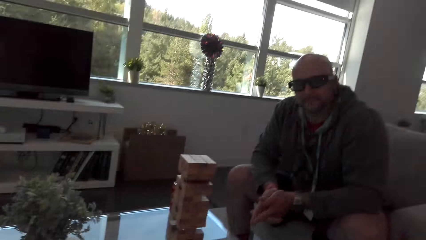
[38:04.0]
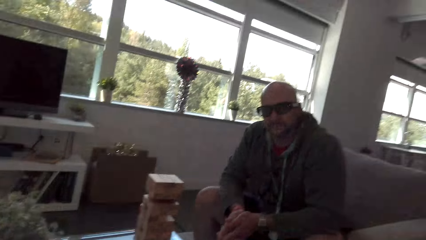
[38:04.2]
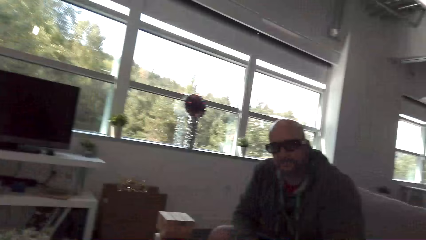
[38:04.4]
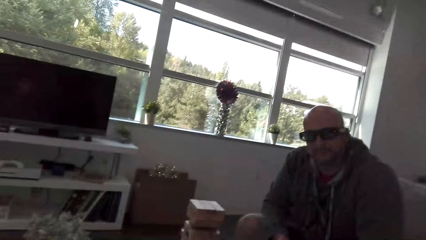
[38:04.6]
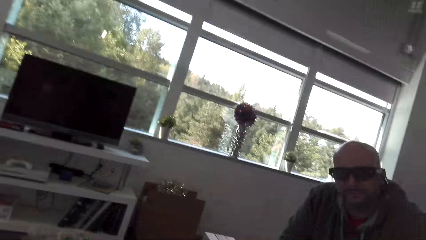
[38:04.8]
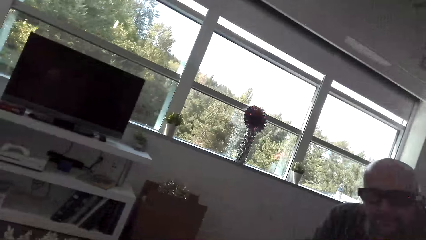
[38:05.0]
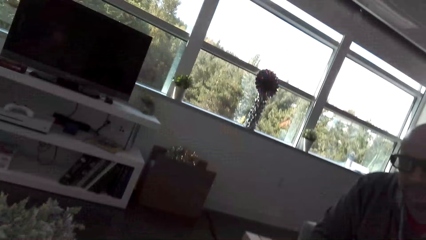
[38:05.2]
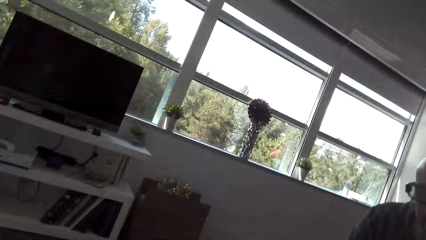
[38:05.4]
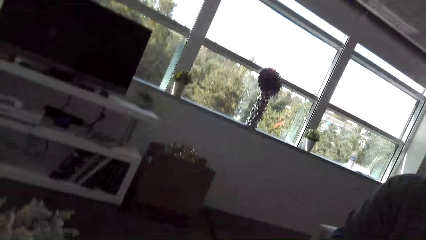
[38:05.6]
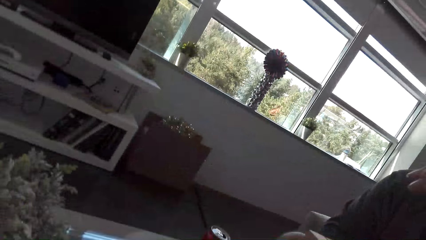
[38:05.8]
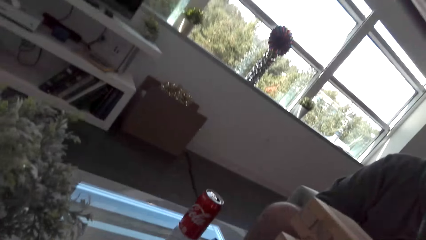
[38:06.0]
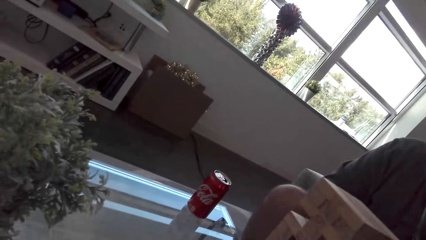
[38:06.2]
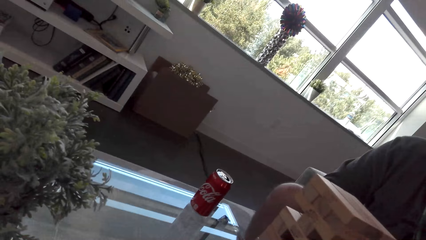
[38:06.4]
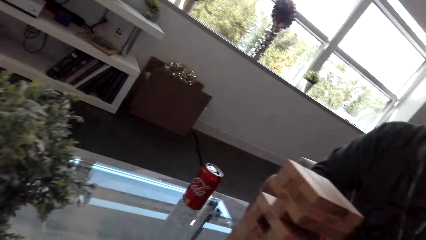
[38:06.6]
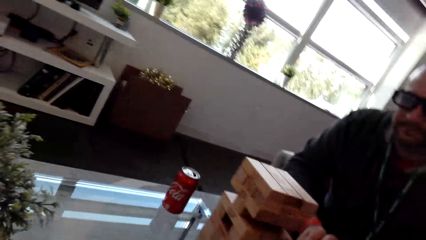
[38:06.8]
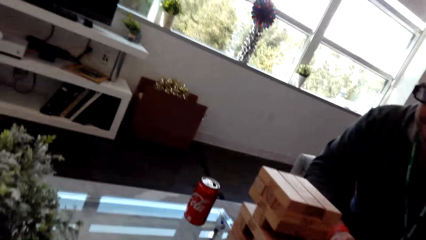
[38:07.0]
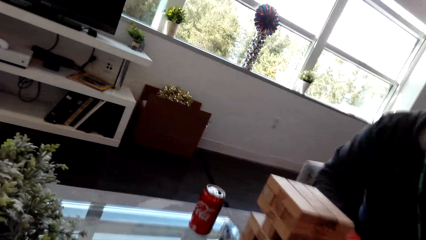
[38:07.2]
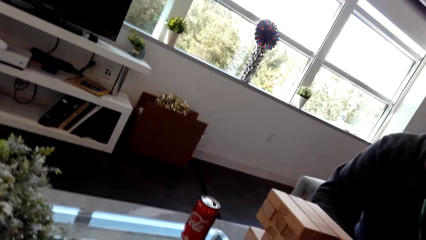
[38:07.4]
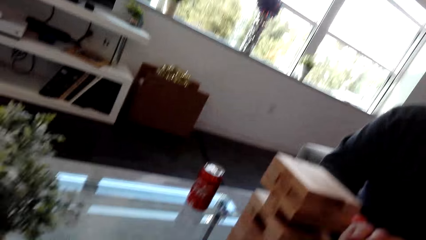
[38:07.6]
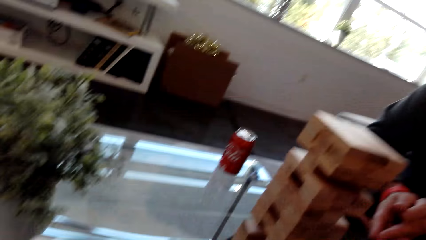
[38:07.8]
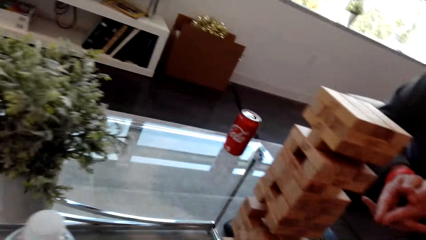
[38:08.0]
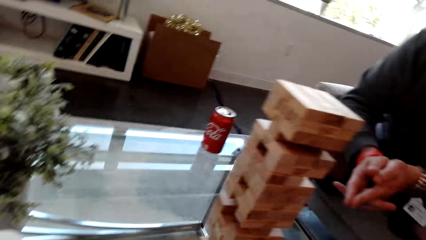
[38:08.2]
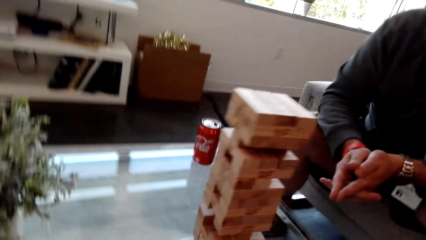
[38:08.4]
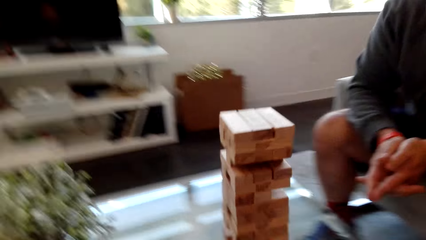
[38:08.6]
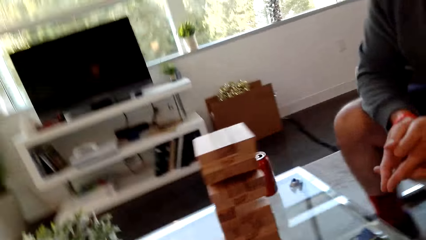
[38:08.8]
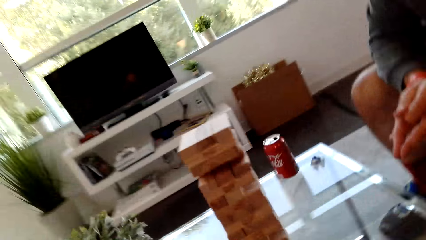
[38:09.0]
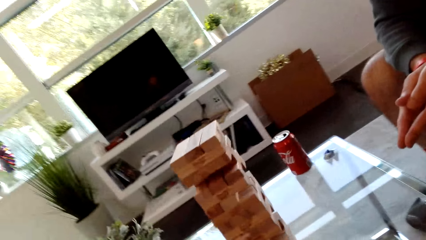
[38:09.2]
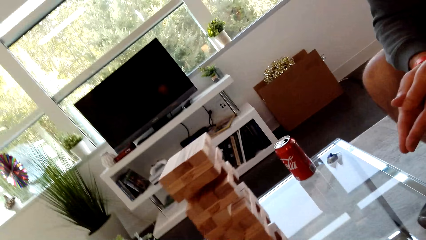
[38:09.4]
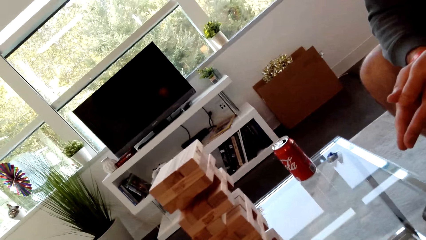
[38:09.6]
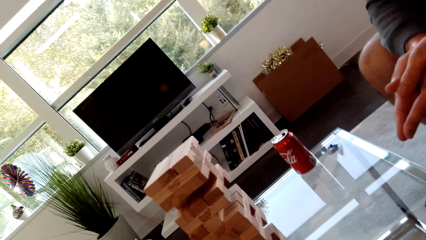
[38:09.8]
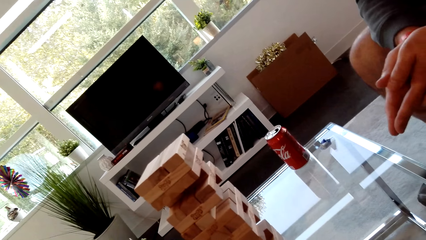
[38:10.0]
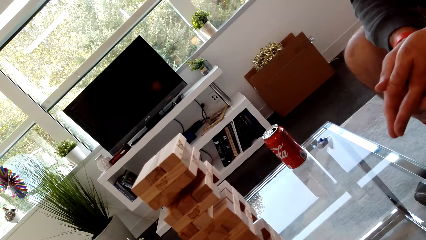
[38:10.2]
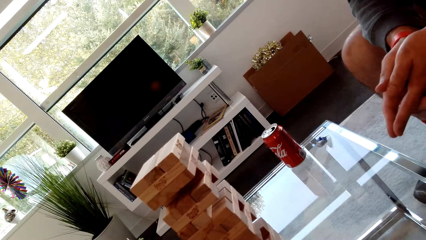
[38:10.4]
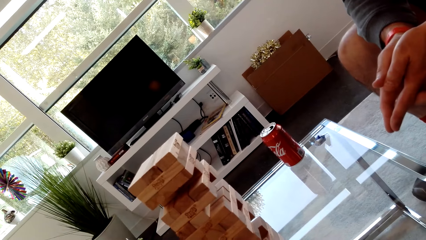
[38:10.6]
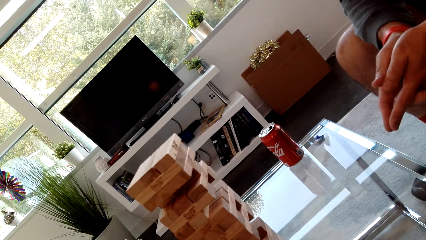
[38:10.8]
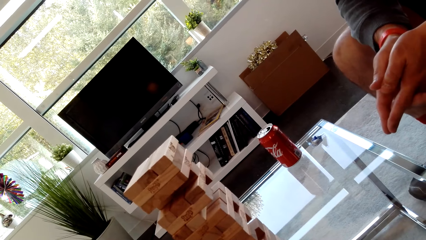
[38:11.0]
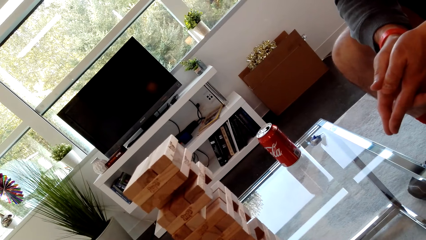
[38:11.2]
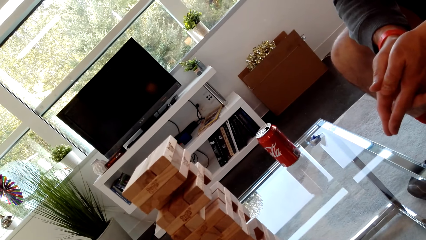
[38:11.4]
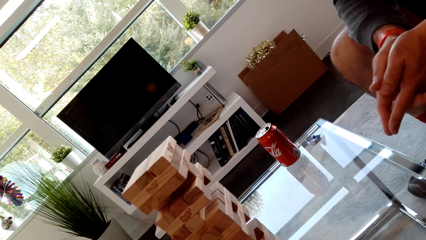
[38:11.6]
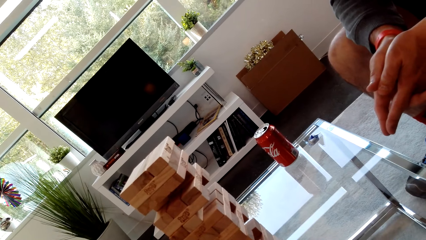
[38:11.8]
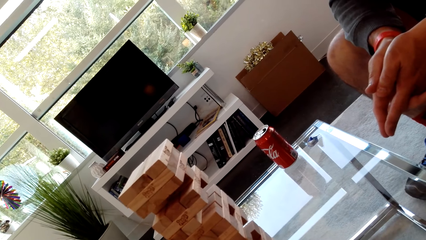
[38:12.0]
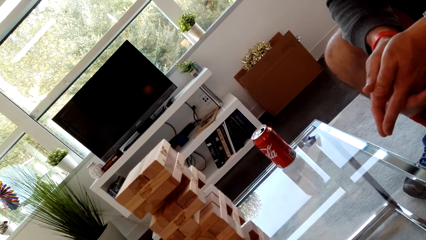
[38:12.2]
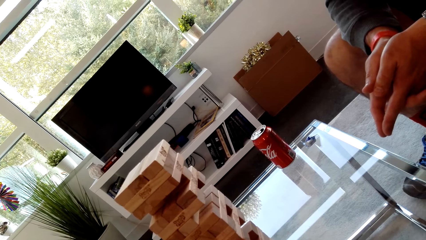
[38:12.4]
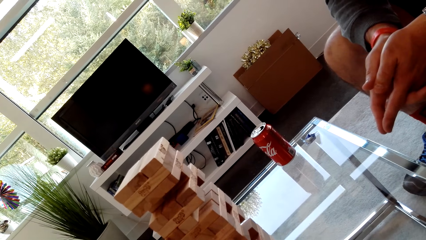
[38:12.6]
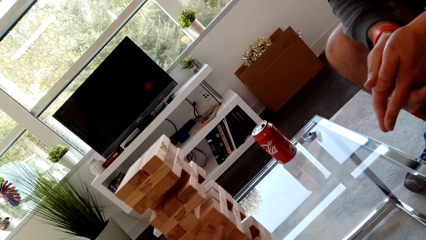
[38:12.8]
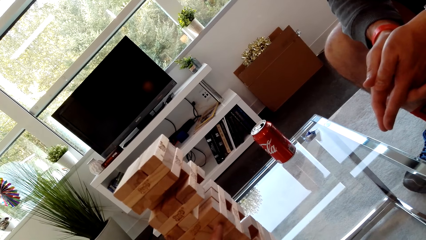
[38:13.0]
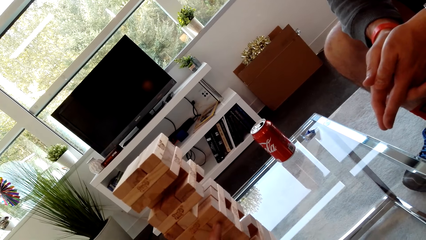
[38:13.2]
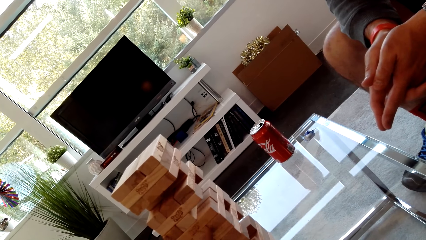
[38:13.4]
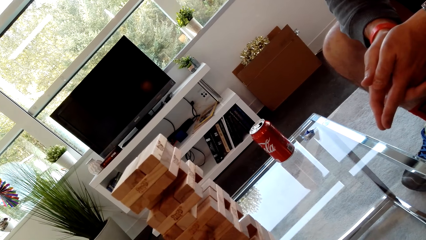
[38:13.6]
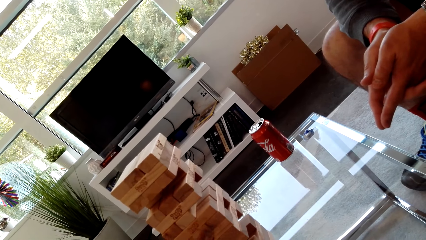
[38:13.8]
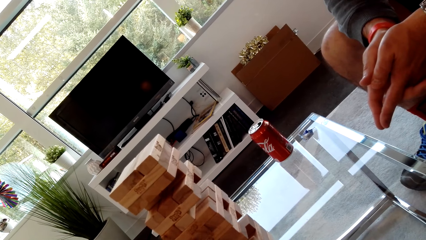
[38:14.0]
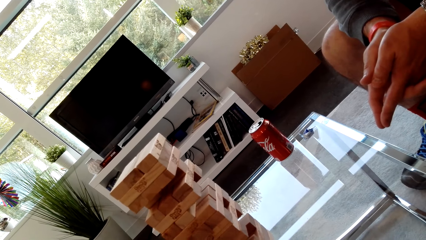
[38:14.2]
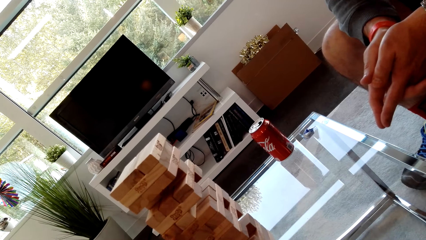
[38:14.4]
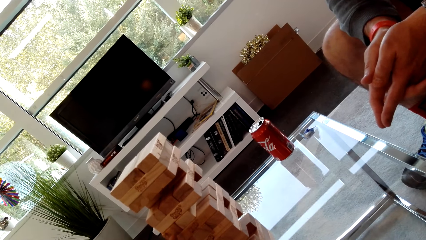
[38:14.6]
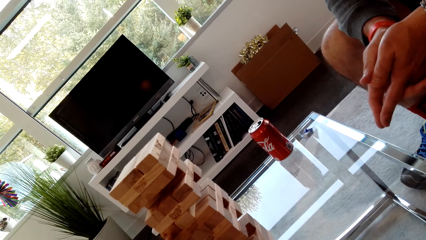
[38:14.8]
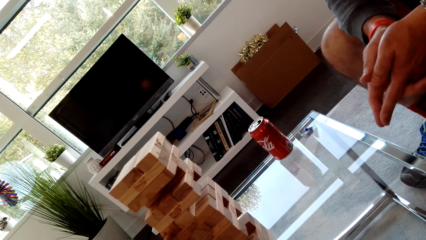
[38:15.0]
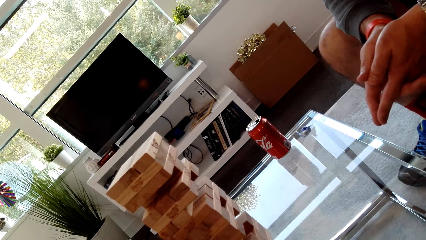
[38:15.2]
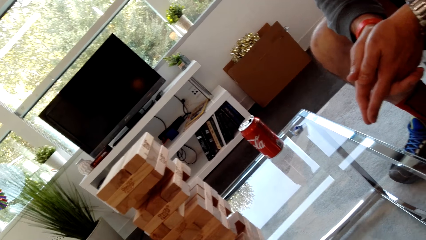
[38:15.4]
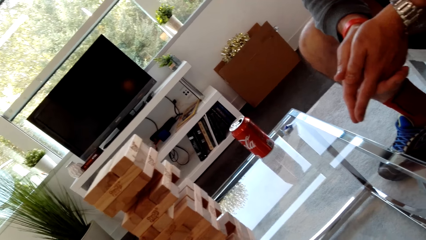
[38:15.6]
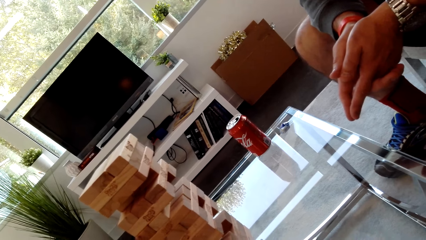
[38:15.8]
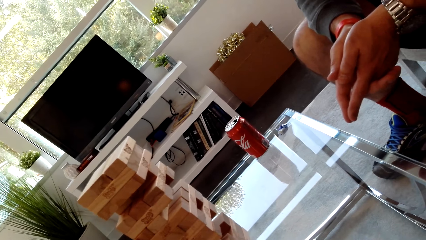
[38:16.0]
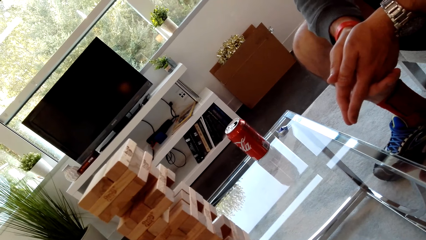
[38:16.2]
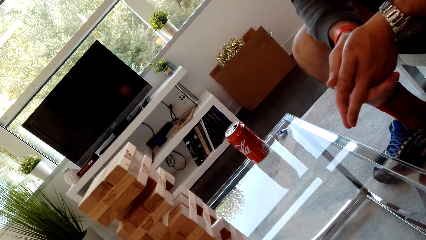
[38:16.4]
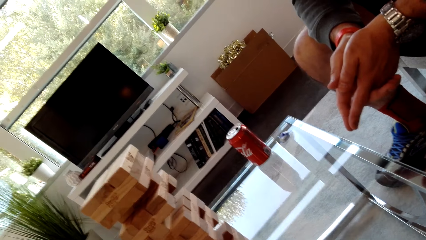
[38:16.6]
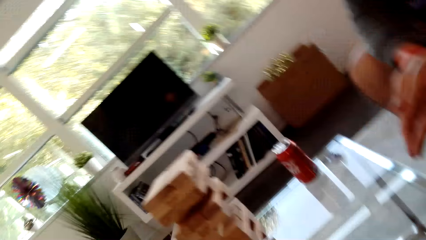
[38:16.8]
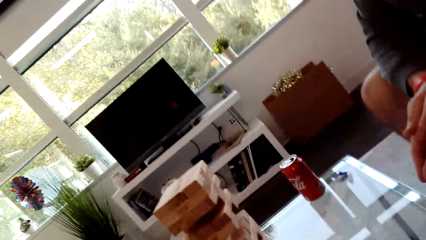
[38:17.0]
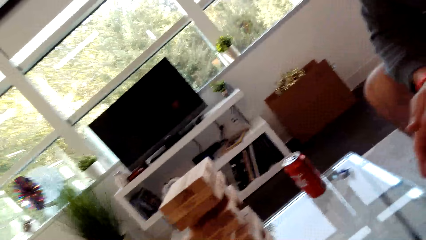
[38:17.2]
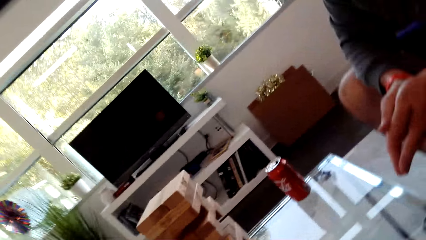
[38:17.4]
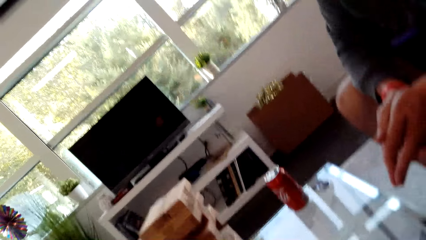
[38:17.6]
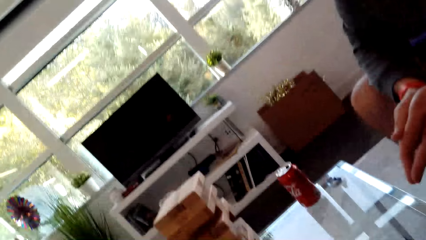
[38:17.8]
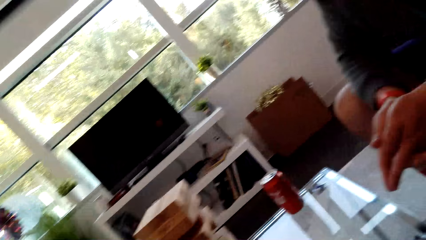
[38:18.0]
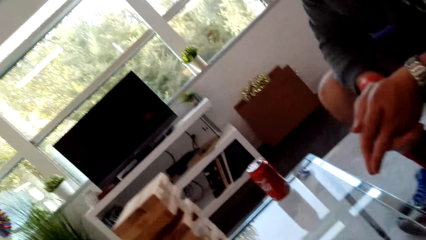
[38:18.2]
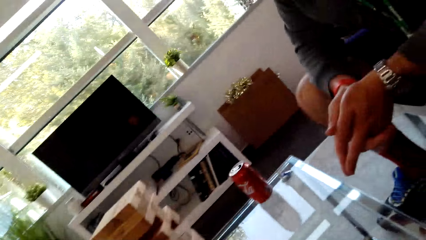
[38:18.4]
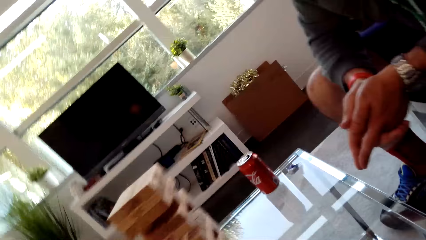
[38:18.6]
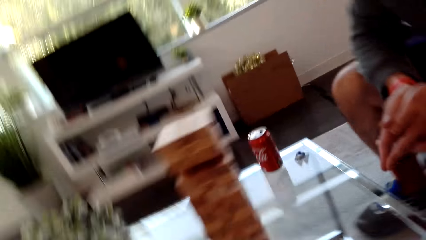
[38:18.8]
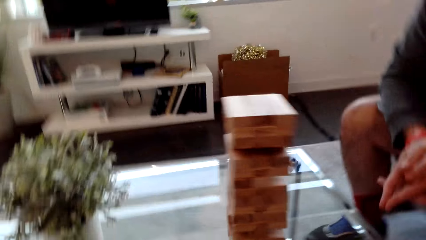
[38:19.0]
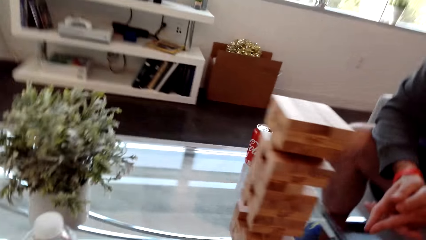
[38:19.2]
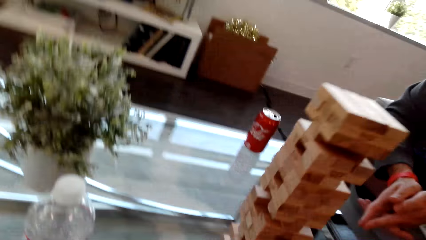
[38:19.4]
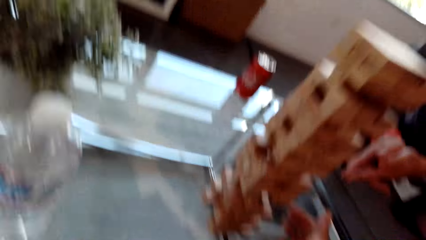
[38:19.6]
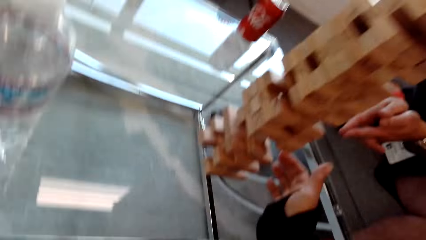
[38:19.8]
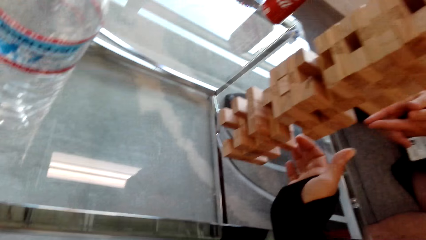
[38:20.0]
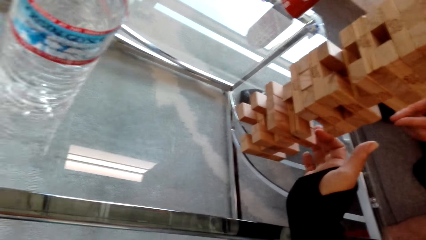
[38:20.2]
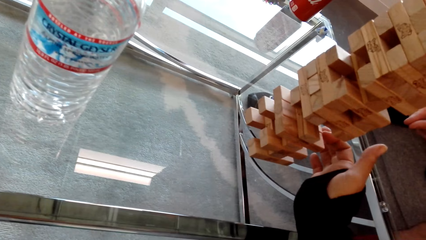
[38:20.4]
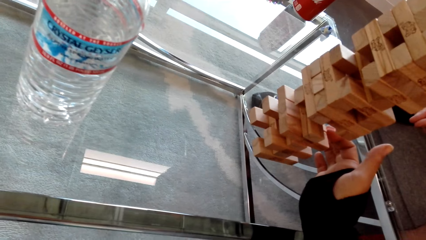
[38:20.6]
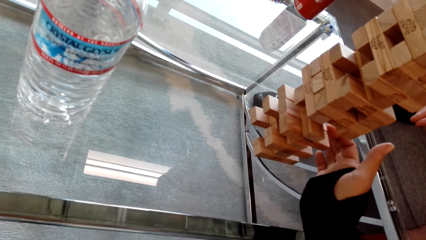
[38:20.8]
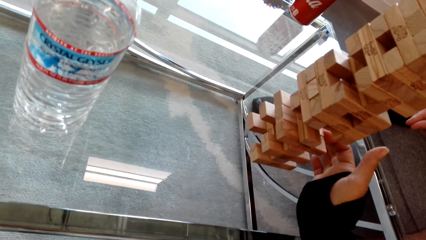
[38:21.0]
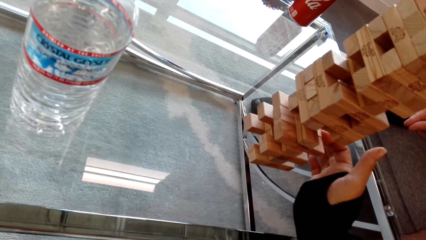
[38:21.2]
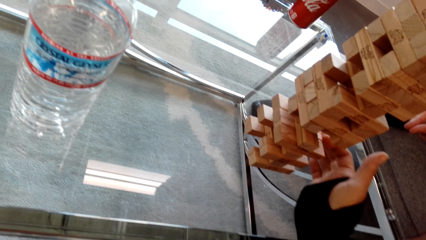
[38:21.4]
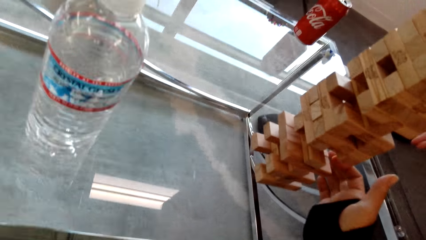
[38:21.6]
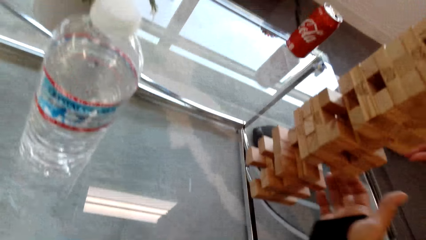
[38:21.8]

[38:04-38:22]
The camera wearer touches the block. They dialog with the man and play a stacking block game.
